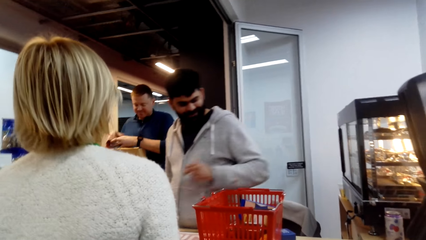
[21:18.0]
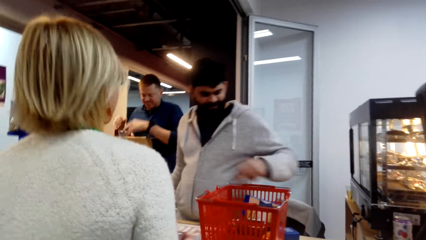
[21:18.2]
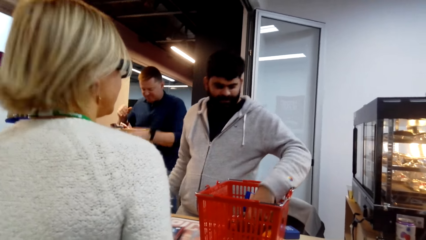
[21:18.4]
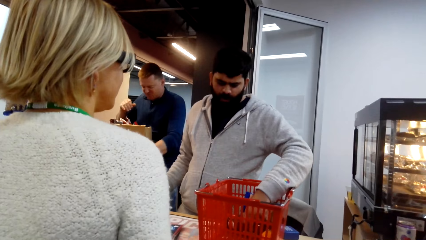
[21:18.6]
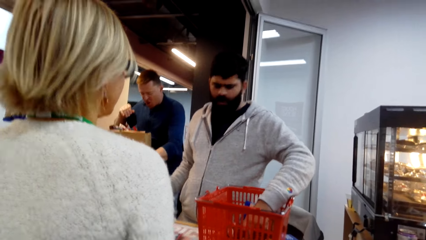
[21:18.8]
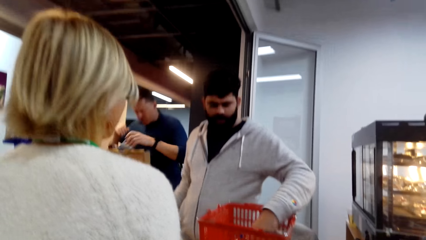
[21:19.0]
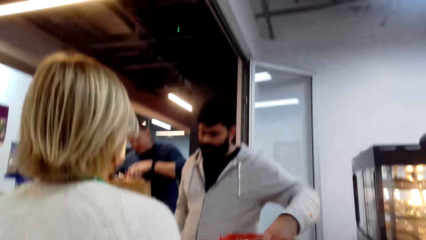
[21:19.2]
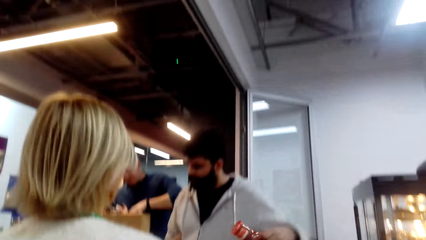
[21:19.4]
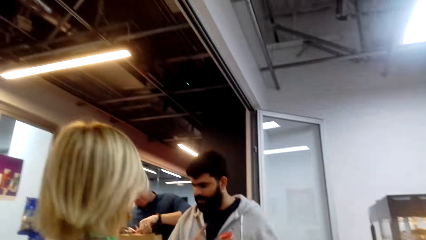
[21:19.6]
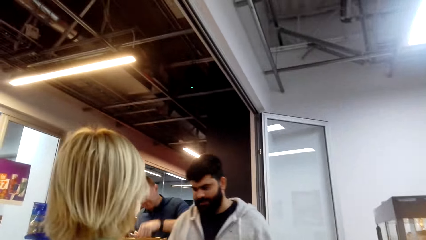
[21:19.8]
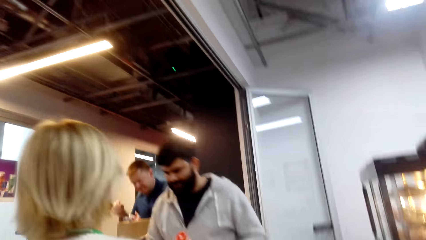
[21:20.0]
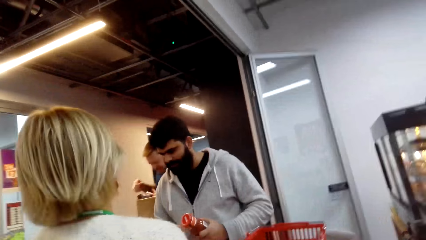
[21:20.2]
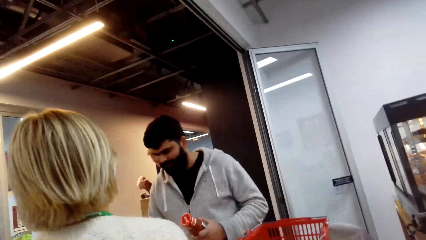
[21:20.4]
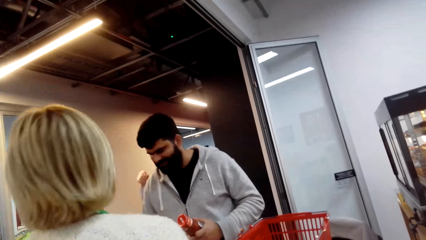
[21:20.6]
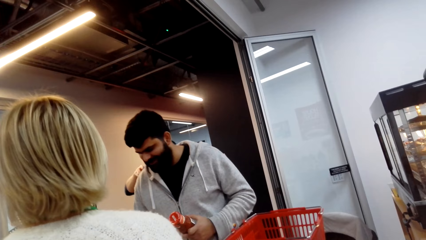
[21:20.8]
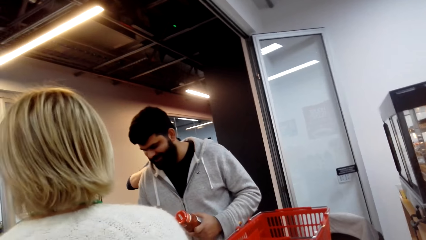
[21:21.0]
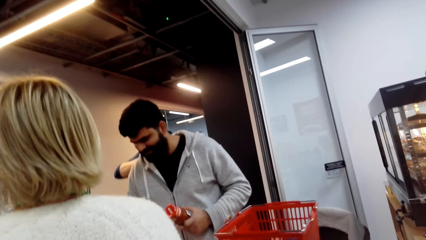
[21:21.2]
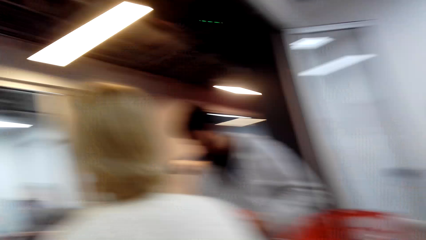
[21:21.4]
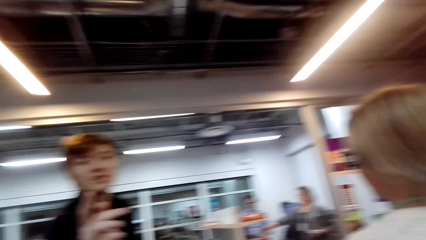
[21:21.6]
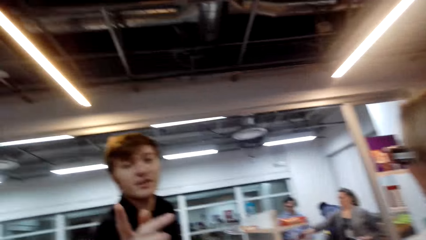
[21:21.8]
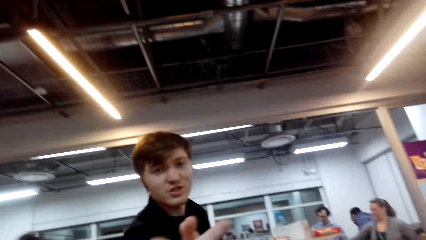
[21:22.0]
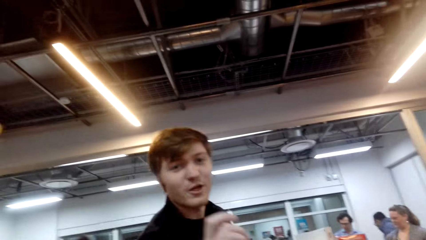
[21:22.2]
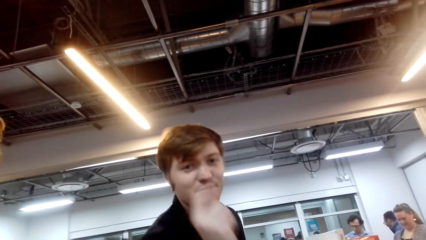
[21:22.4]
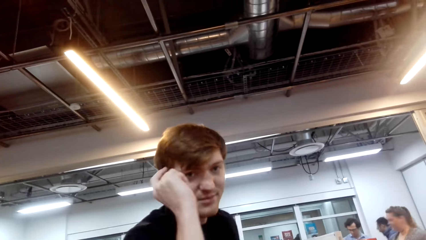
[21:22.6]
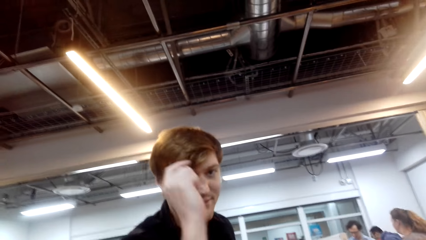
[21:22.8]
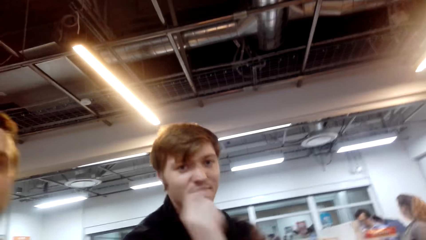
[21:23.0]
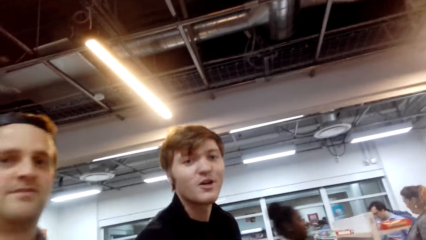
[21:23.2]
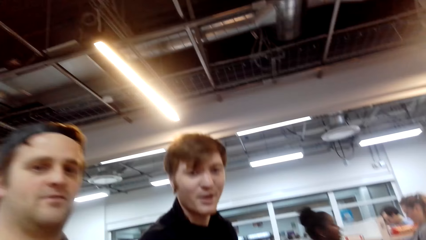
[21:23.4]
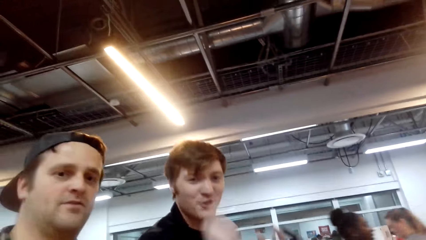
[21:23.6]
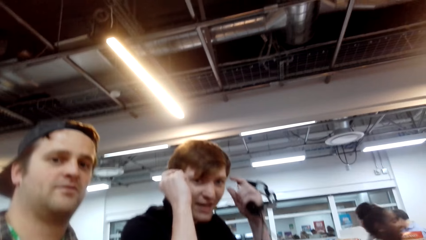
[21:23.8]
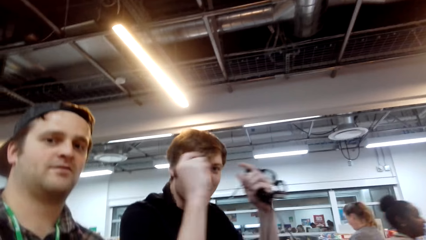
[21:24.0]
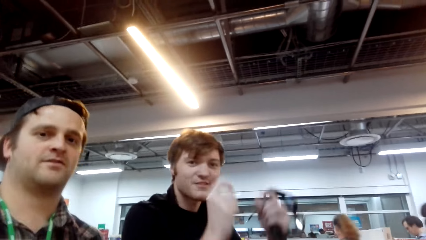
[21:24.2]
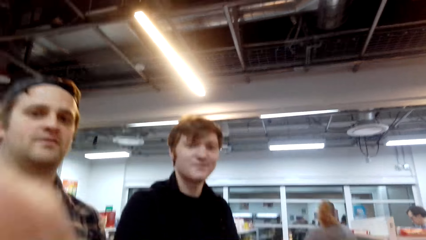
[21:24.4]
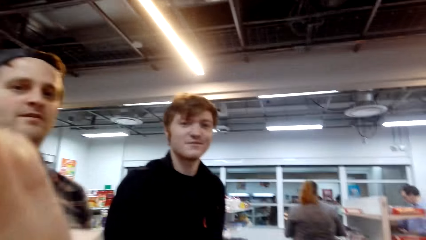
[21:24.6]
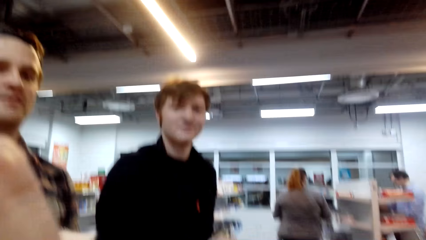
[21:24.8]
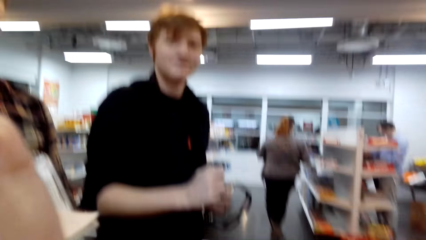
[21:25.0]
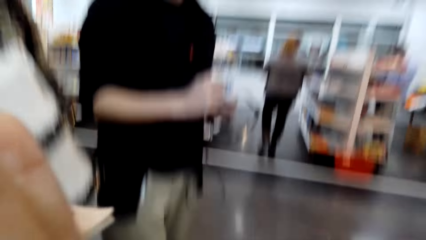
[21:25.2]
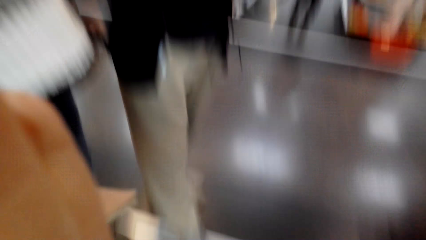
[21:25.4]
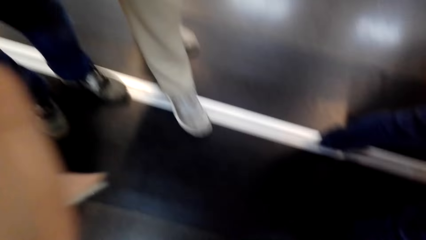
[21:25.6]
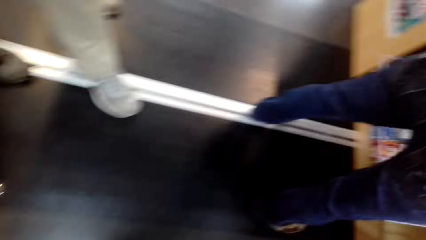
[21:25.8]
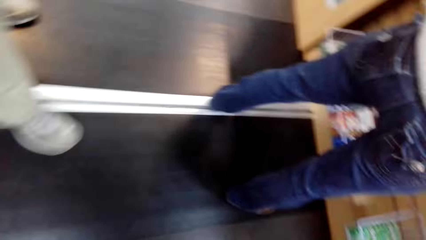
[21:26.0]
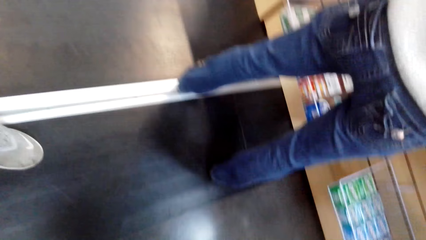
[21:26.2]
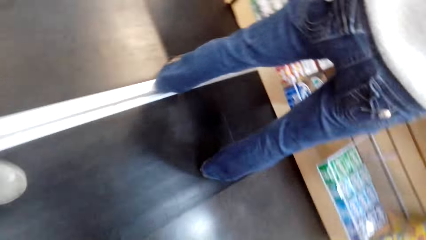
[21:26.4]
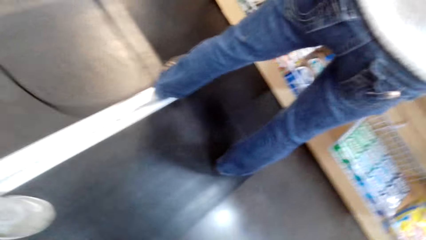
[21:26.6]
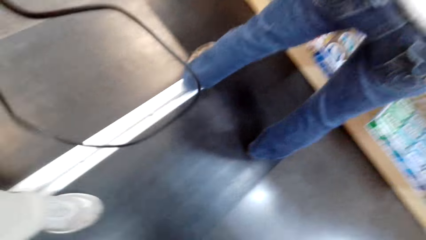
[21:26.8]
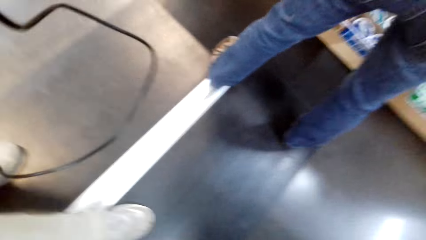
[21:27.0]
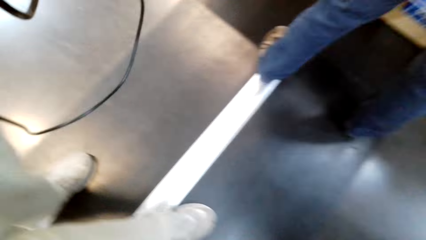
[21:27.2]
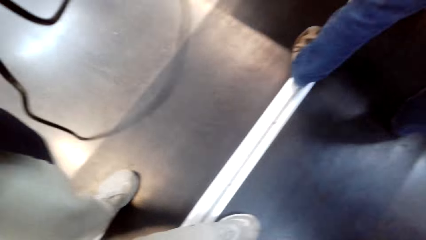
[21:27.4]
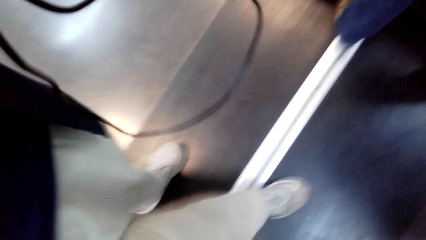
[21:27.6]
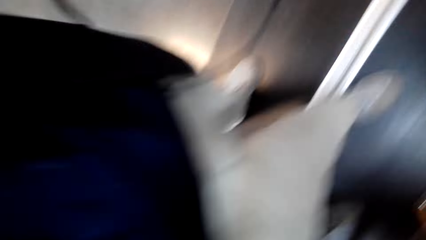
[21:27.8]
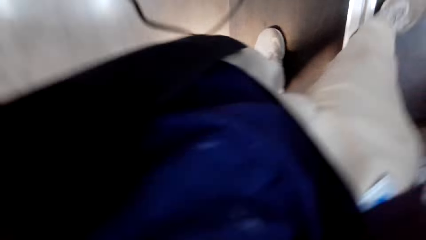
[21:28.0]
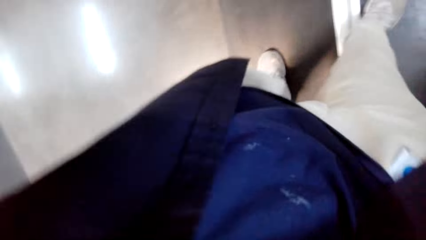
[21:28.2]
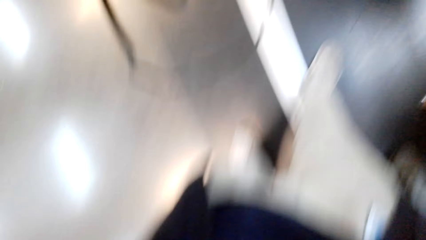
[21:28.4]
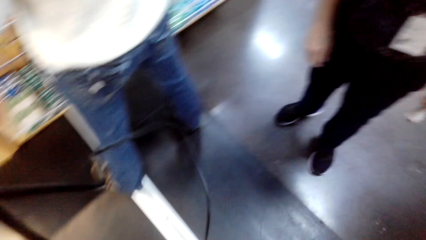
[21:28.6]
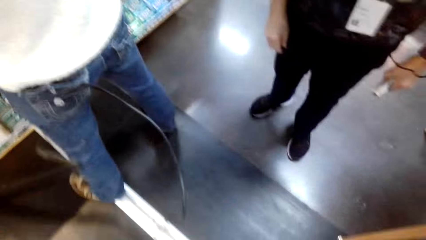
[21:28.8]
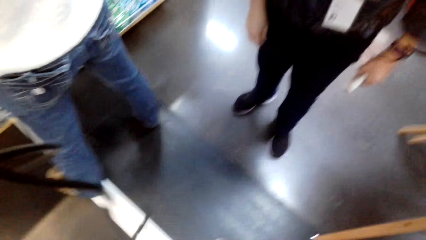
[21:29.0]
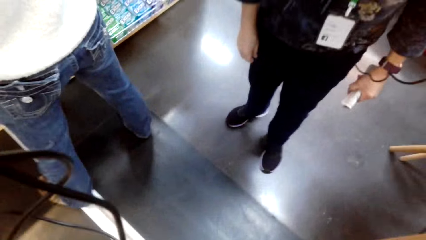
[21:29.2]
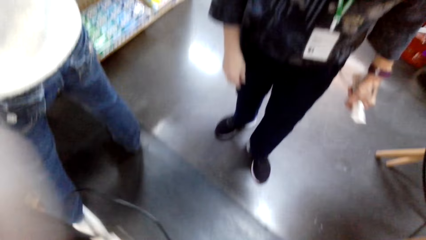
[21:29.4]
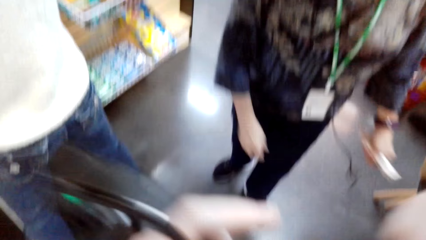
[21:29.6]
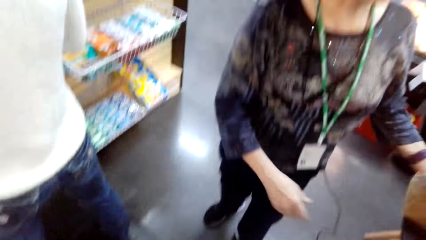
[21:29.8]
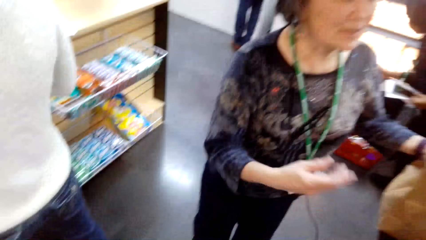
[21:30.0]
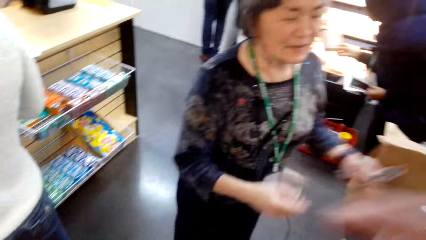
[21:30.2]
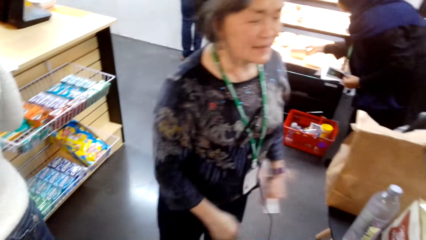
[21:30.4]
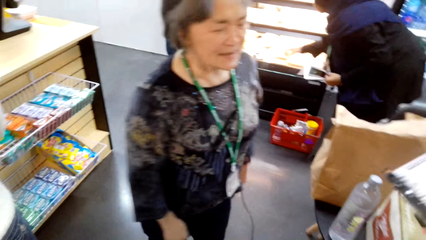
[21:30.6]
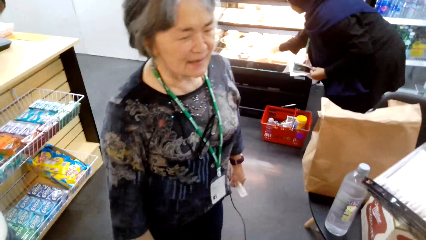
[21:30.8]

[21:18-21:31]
A man converses with the camera wearer. The camera wearer touches something. They remove the camera.
